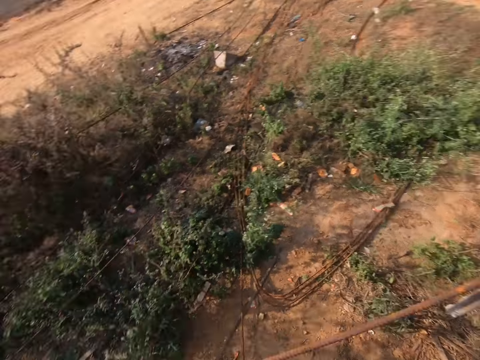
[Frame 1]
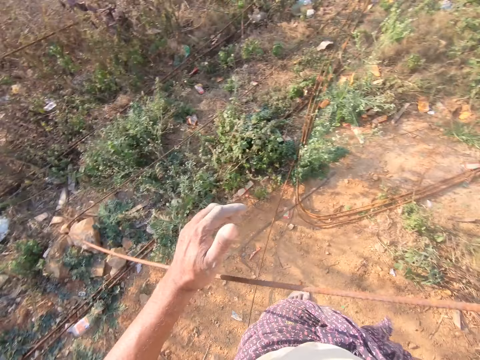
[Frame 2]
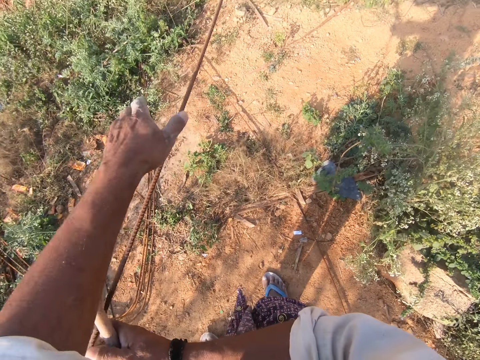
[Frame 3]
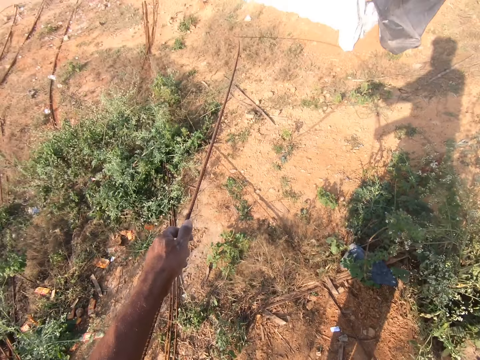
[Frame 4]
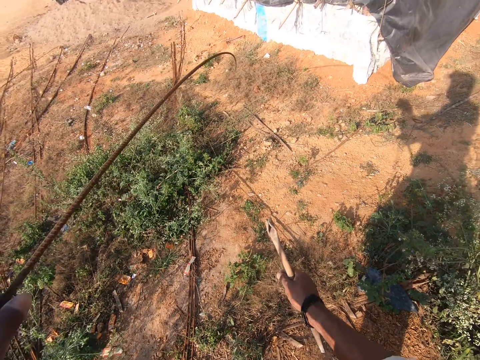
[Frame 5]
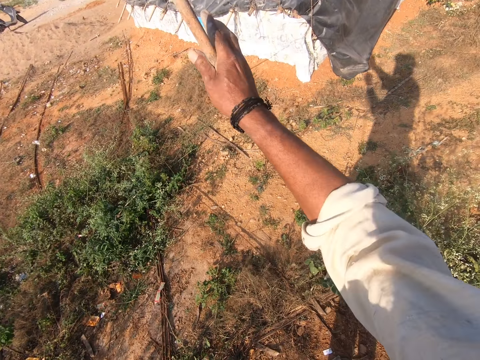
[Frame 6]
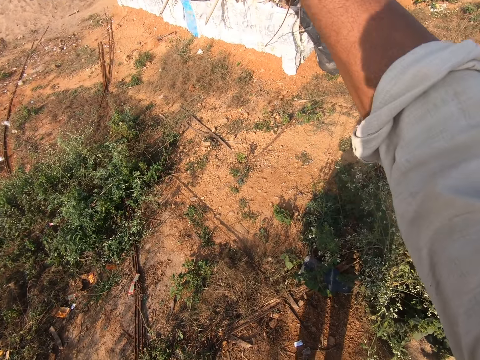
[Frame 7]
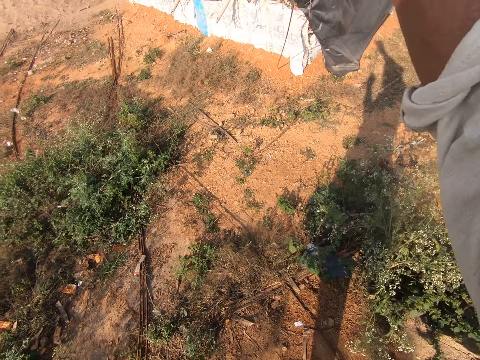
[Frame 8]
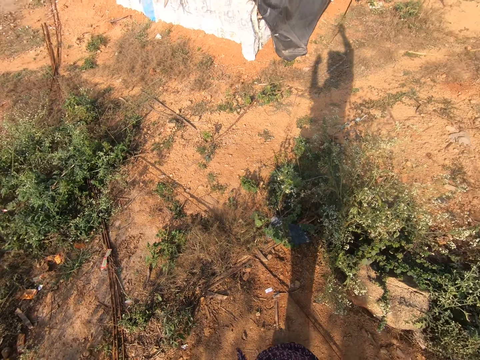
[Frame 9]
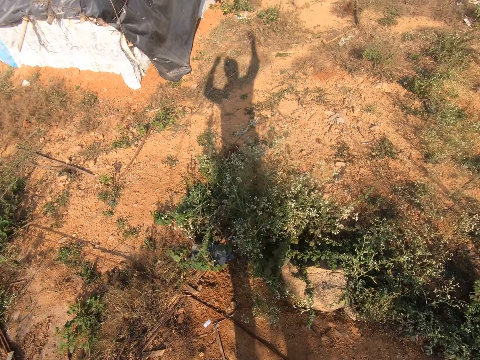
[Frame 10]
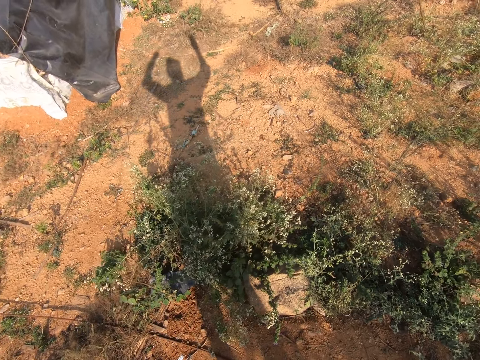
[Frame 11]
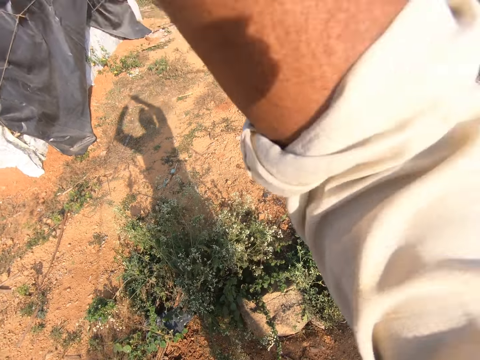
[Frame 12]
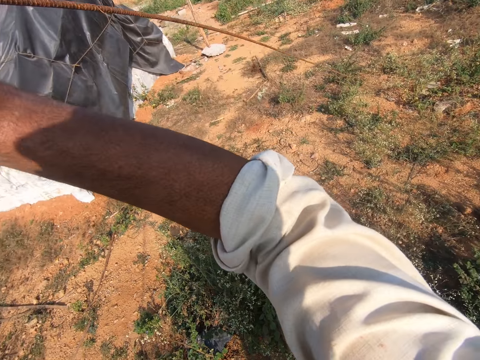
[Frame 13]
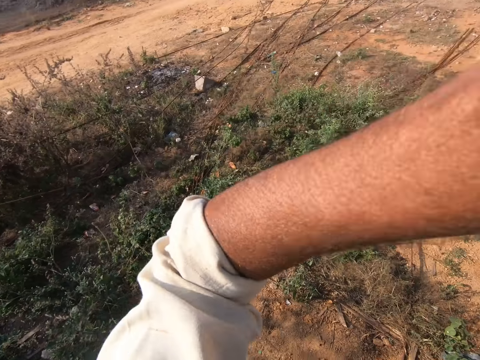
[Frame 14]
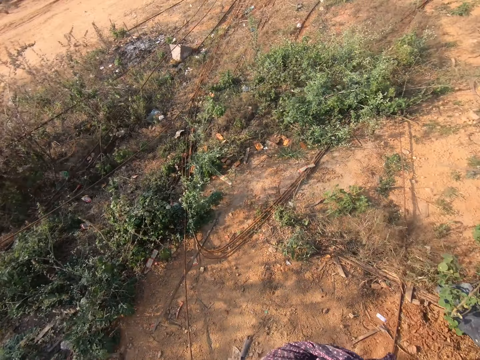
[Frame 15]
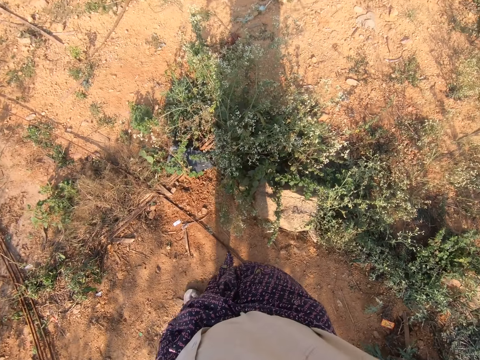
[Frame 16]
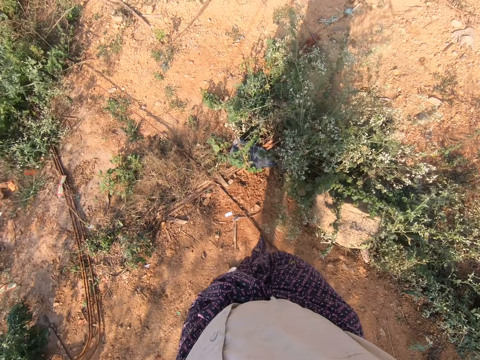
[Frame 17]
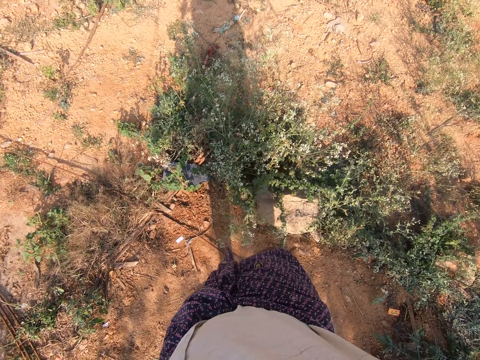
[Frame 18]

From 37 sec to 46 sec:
The camera wearer lifts the metal.

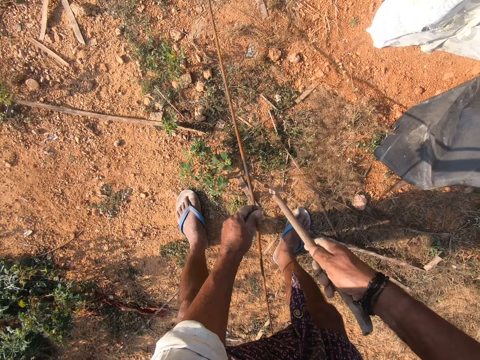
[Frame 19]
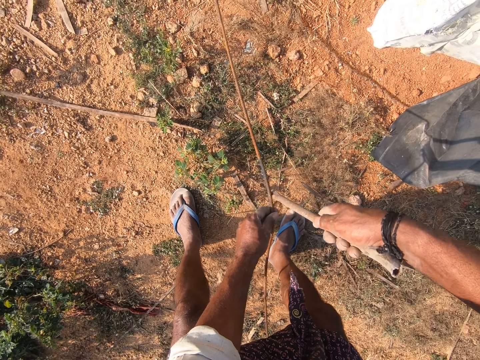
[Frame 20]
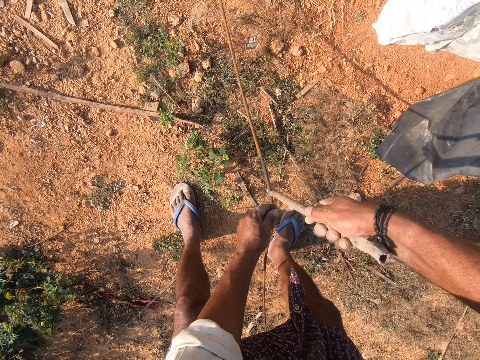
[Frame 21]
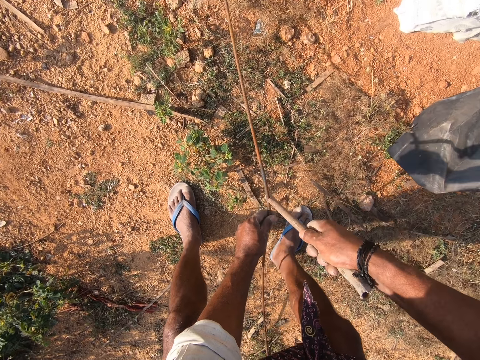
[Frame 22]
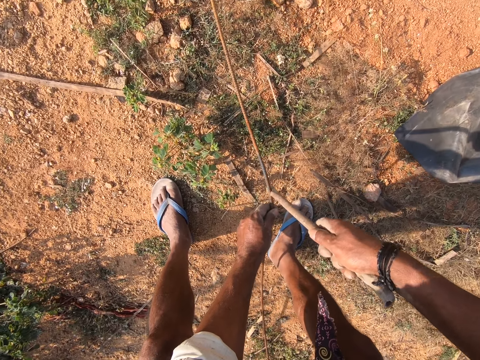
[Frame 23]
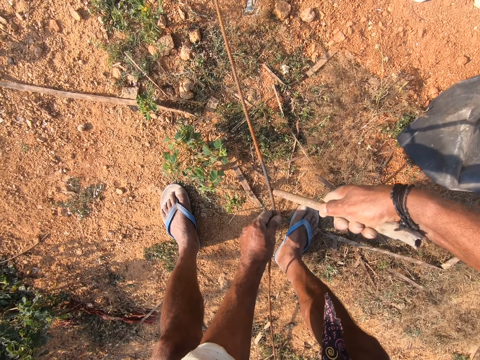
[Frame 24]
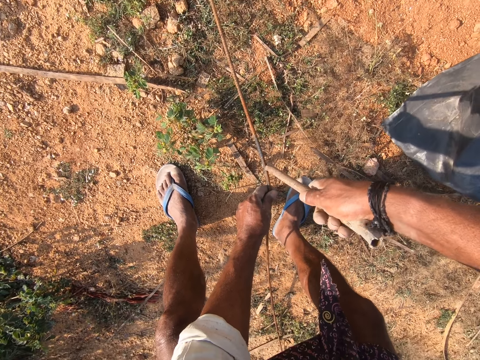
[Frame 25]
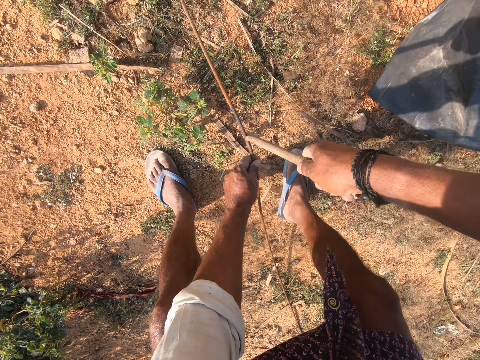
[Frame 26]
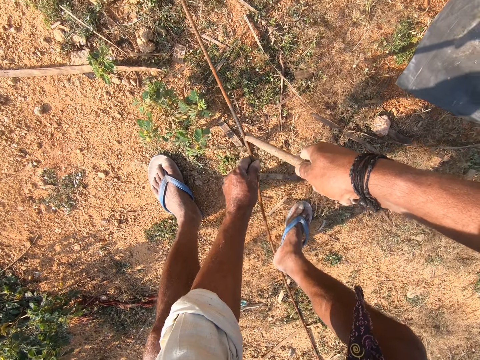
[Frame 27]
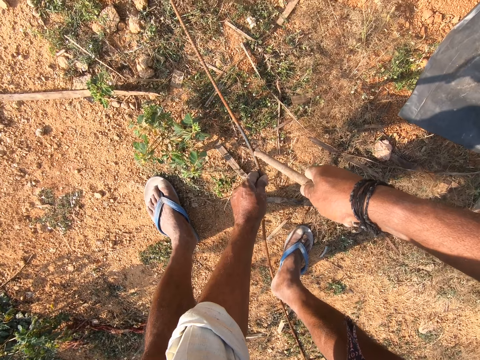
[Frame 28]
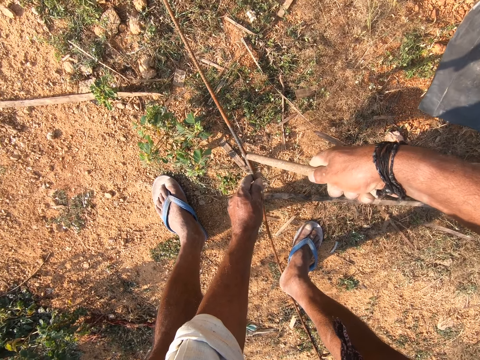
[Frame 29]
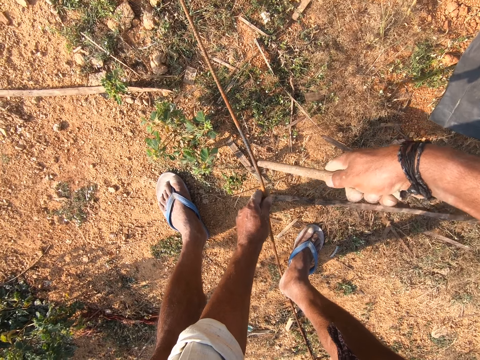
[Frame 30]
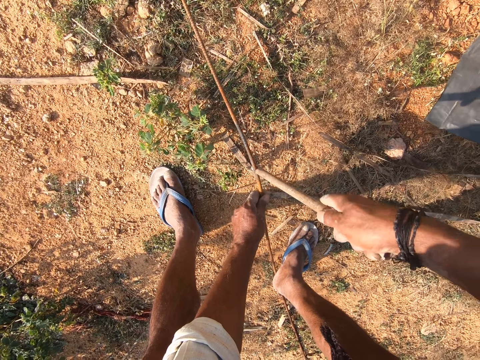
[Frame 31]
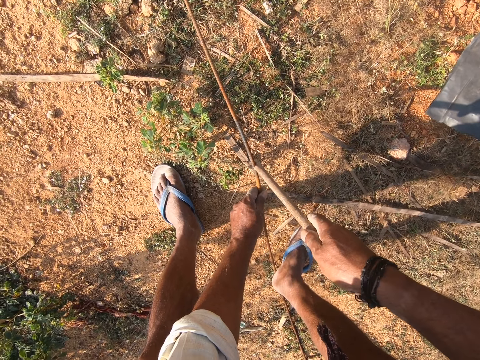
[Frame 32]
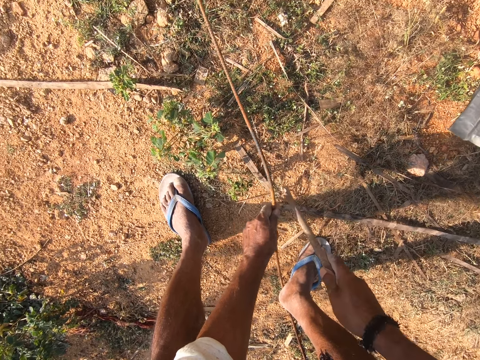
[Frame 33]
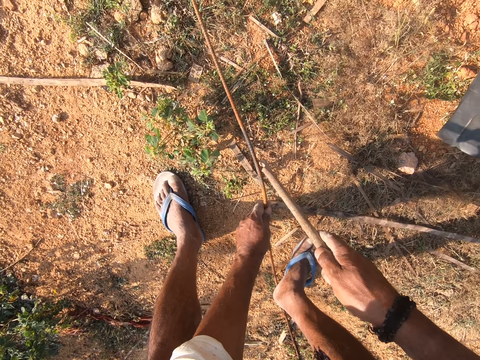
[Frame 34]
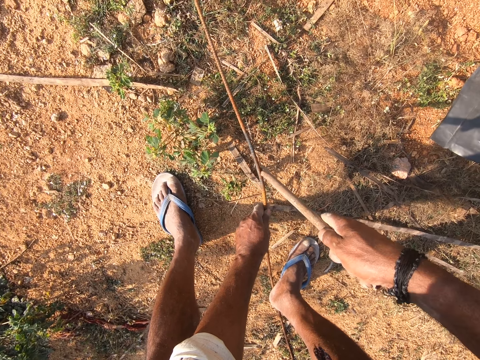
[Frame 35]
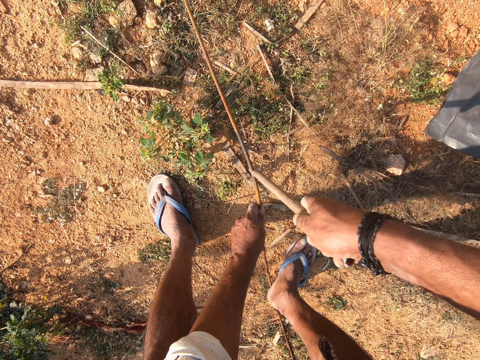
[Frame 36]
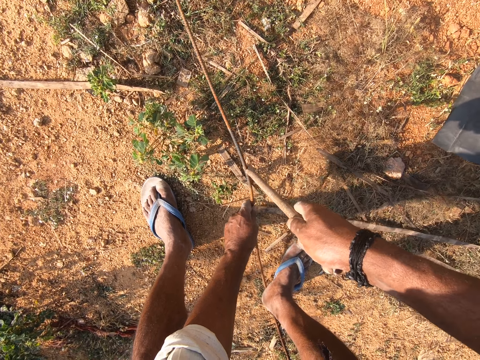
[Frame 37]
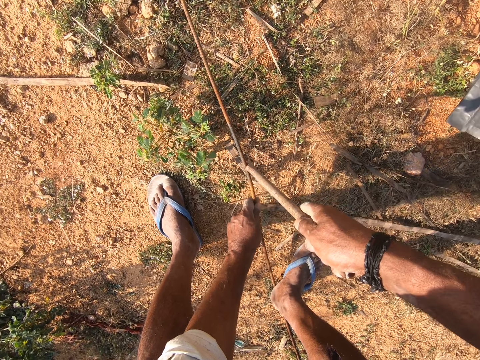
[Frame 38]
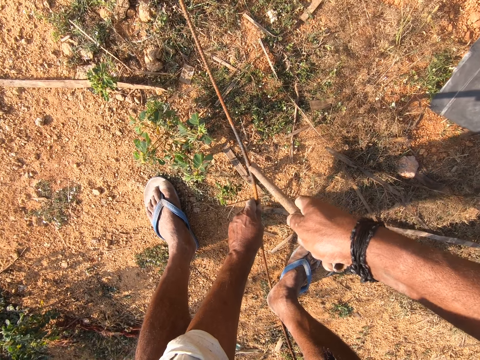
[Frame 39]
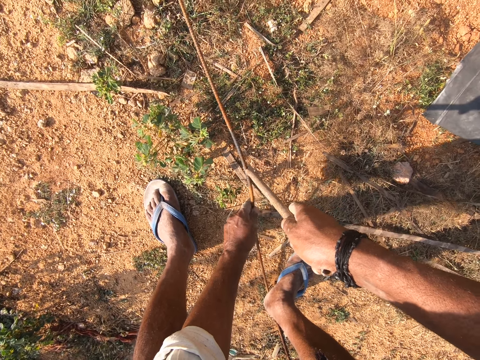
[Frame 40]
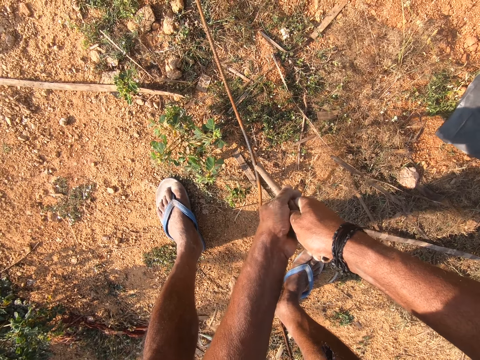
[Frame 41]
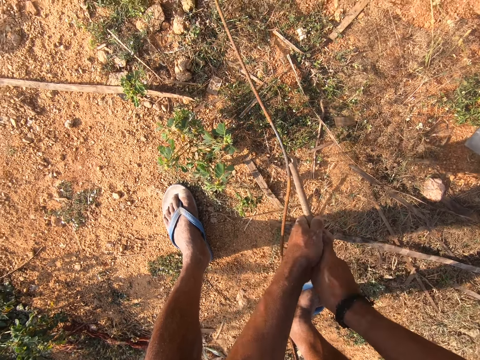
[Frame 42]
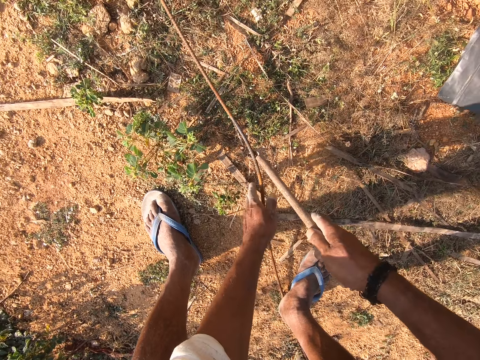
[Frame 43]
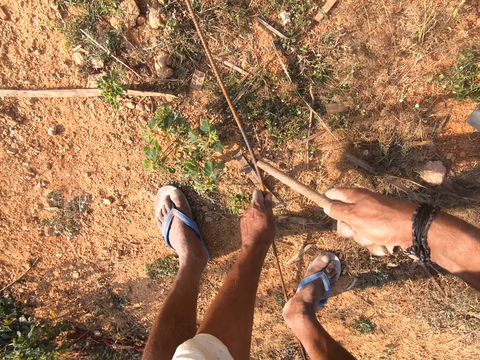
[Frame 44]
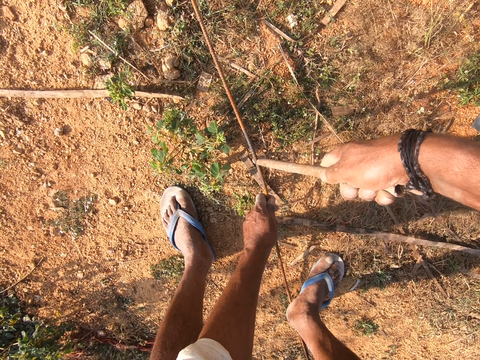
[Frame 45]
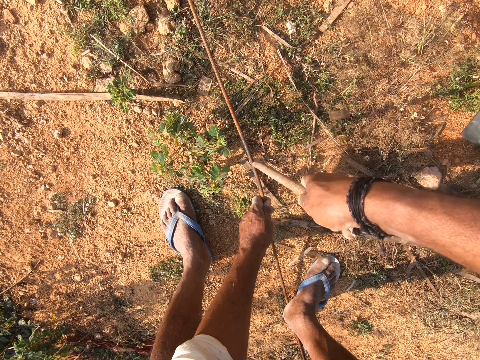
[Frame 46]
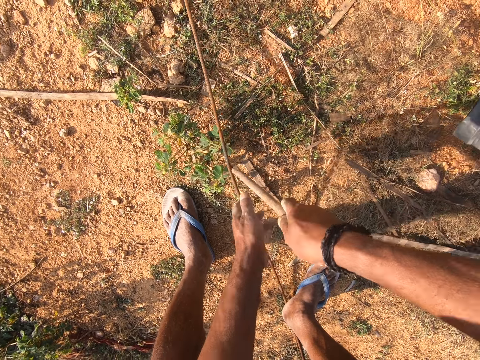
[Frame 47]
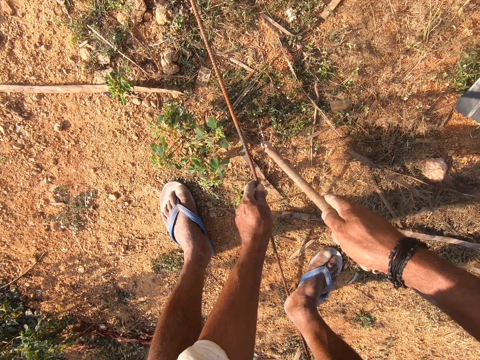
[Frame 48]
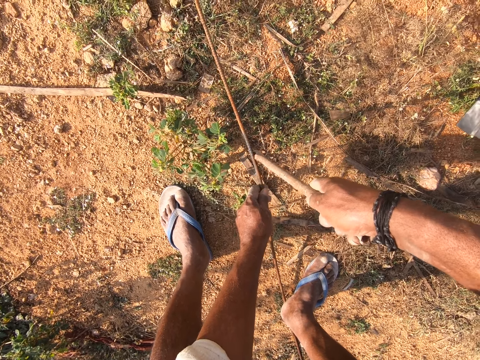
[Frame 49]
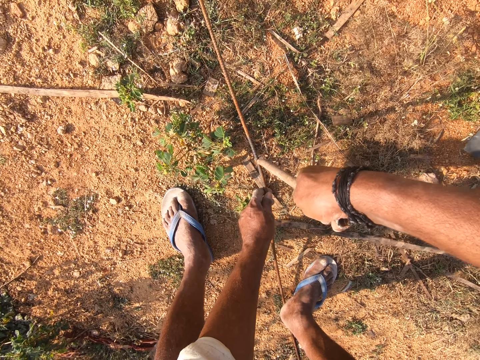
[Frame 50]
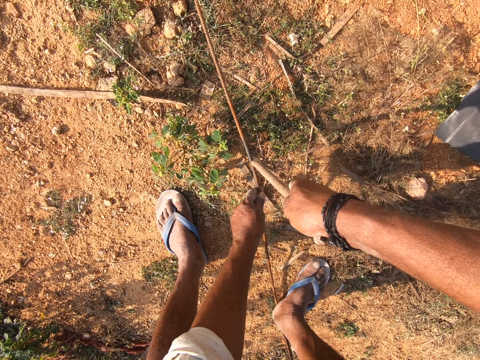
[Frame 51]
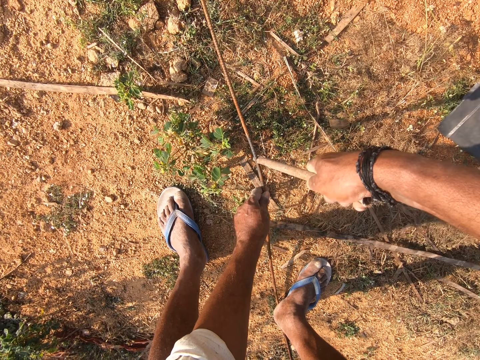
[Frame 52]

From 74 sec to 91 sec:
The camera wearer straightens the metal. They adjust the metal.
